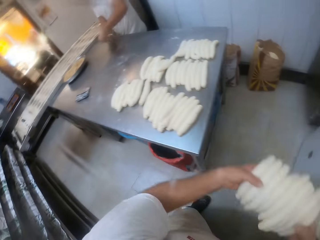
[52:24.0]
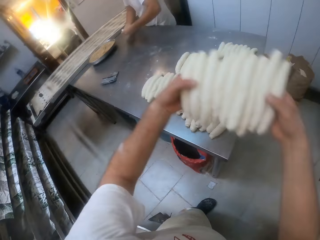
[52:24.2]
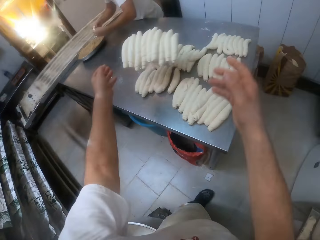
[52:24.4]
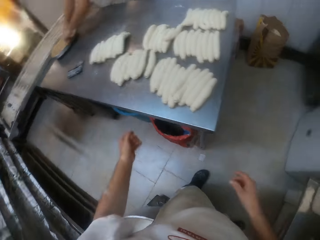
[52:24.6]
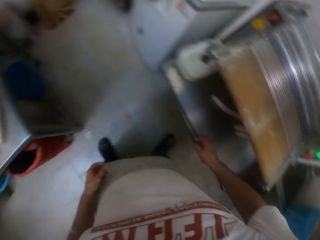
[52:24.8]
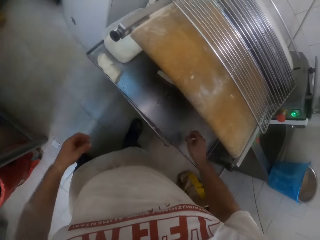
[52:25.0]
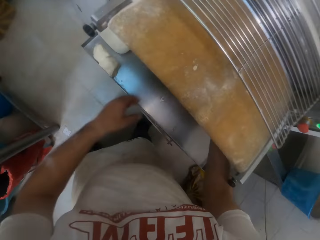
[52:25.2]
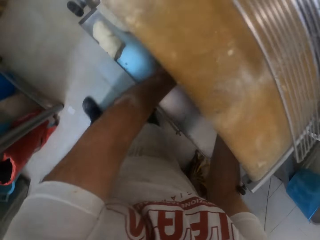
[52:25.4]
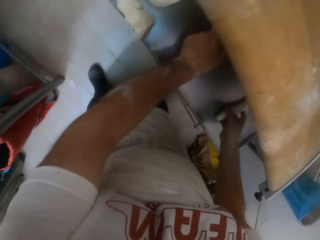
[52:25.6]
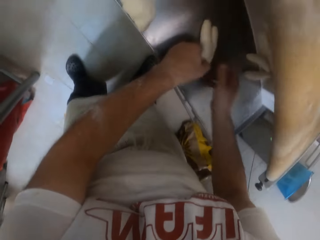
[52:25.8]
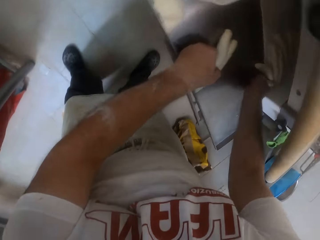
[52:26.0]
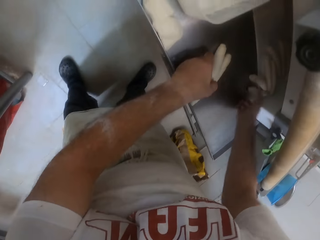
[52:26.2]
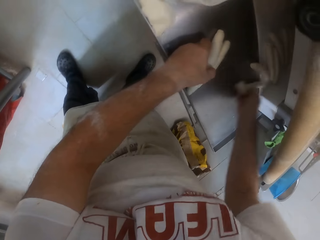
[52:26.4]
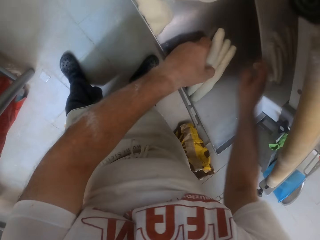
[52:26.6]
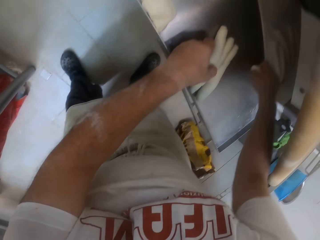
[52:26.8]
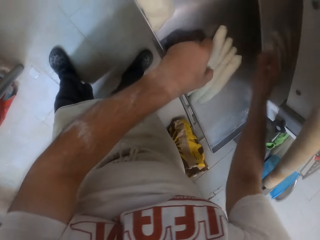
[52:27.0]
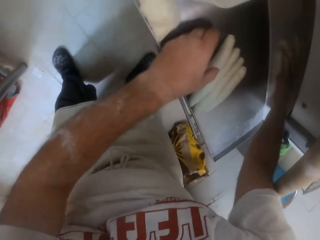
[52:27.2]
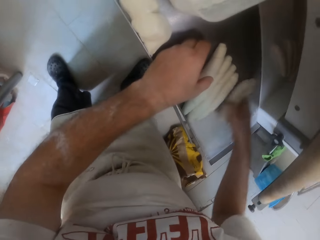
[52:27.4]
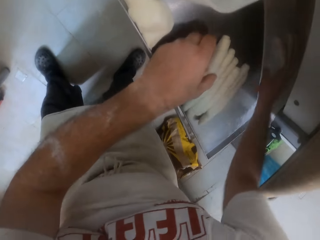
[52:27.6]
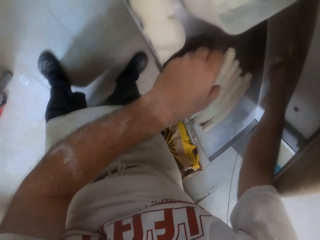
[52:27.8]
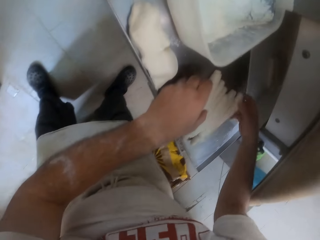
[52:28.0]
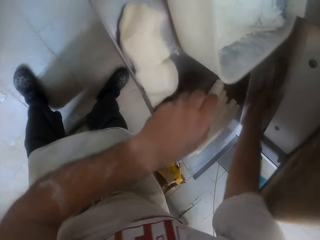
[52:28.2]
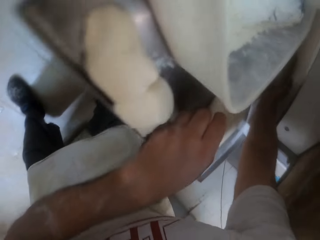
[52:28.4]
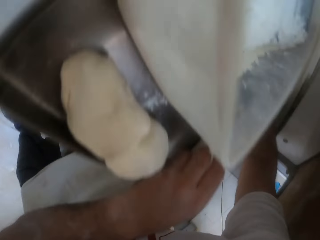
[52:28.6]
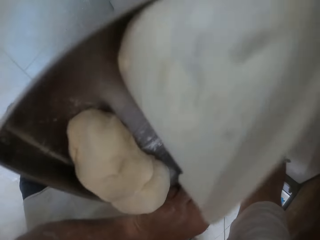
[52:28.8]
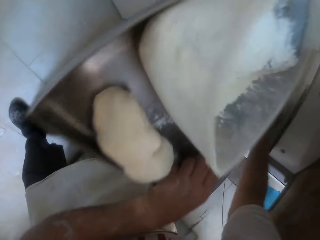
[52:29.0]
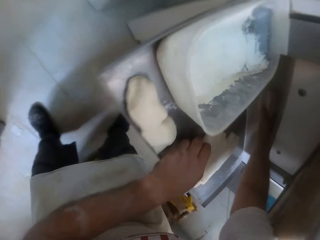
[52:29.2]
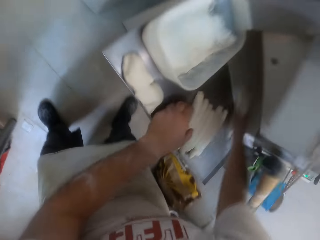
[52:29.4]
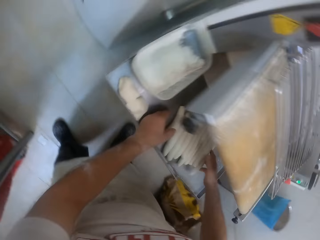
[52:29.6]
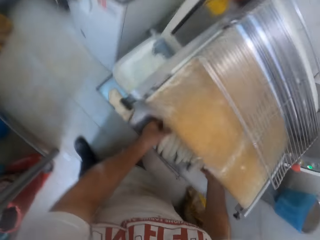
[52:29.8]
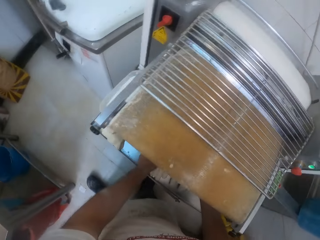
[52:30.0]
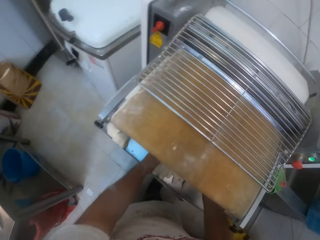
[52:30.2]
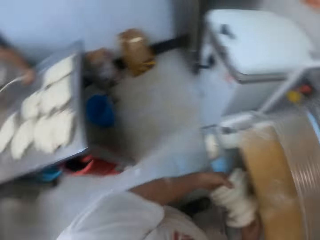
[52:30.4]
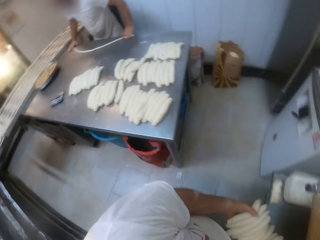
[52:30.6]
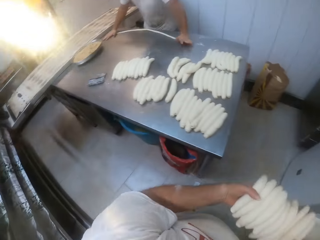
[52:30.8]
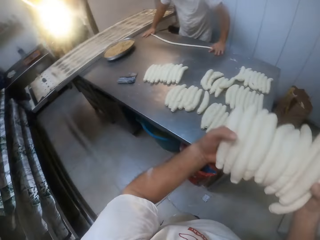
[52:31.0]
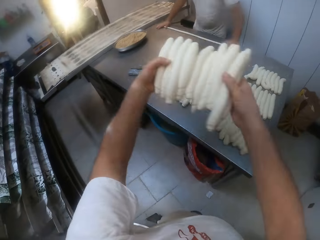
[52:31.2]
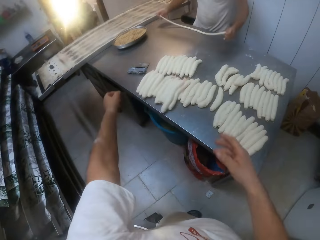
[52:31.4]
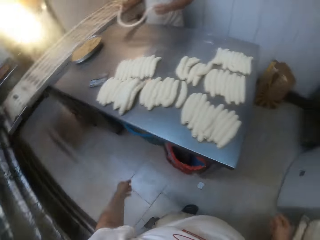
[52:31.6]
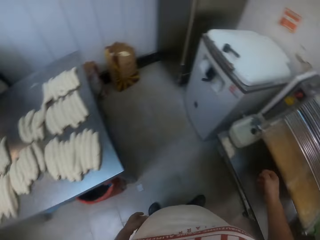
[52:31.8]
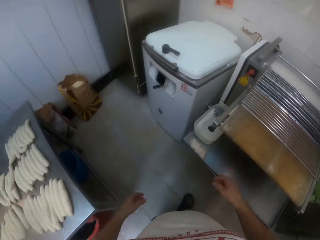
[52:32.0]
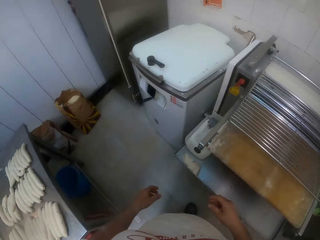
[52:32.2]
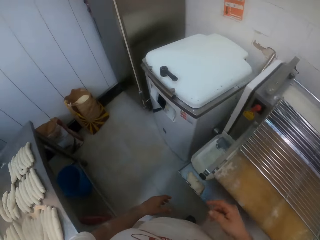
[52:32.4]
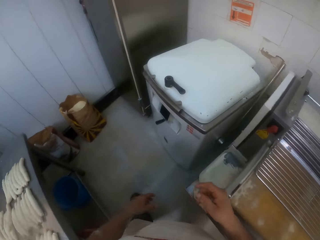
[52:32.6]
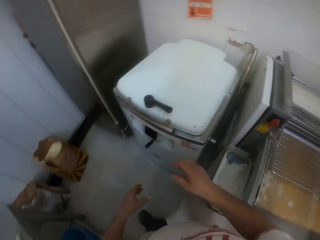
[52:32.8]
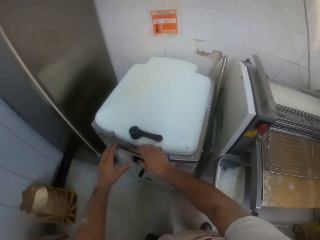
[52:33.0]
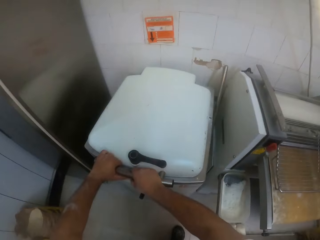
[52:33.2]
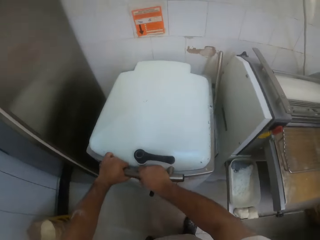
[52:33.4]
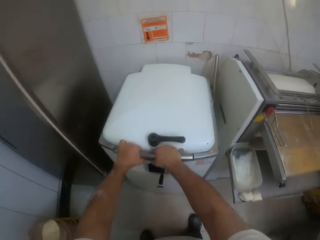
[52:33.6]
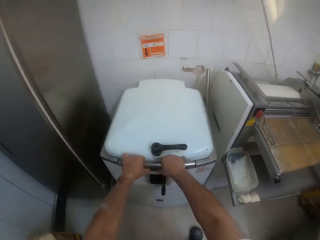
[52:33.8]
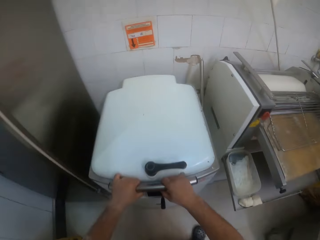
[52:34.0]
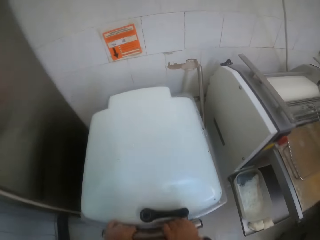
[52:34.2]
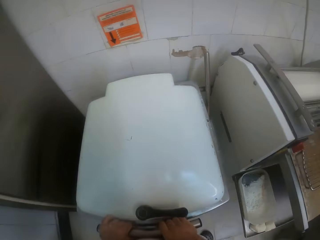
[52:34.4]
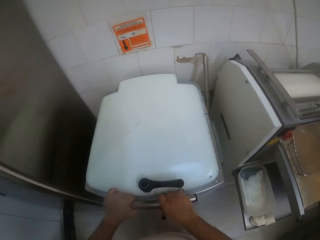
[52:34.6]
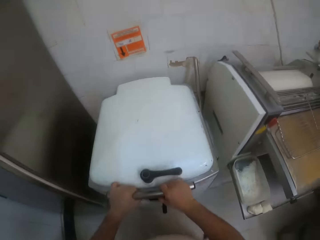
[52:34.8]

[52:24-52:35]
The camera wearer takes dough. He drops the doughs on the table with both hands. A man dips dough into the tray of yeast on the table with both hands. The camera wearer gathers the doughs on the tray in the dough roller with his right hand. He takes dough. He packs the doughs on the tray in the dough roller with both hands. He drops the doughs on the table with both hands. The man rolls a dough on the table with both hands. The camera wearer walks to the dough cutter. He holds the handle of the dough divider with both hands.

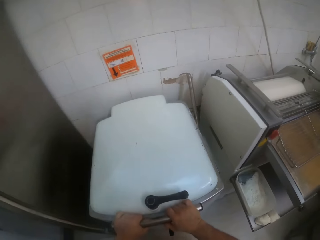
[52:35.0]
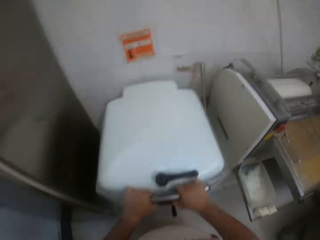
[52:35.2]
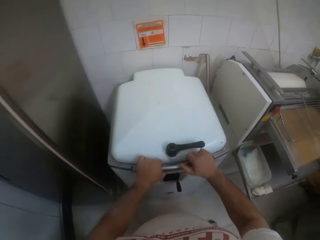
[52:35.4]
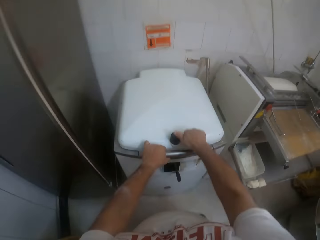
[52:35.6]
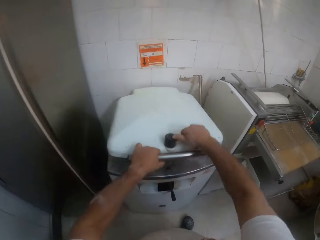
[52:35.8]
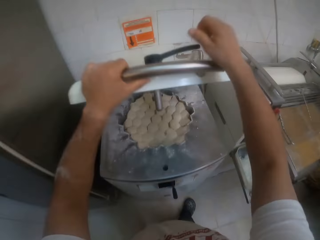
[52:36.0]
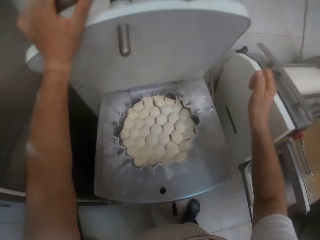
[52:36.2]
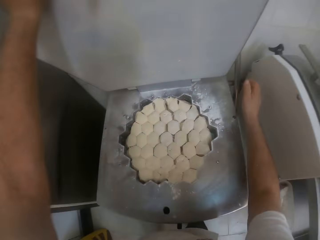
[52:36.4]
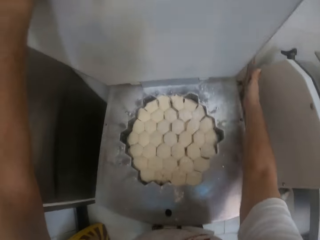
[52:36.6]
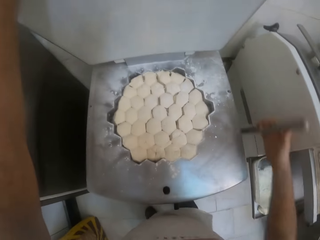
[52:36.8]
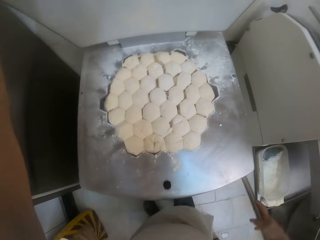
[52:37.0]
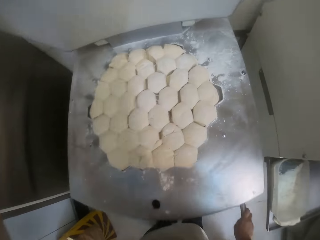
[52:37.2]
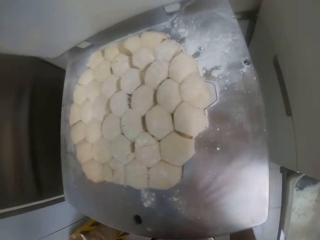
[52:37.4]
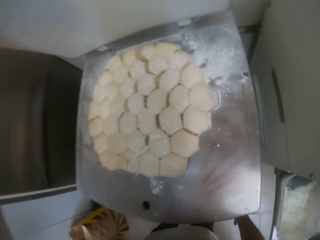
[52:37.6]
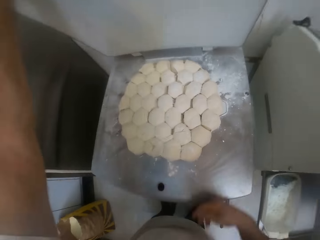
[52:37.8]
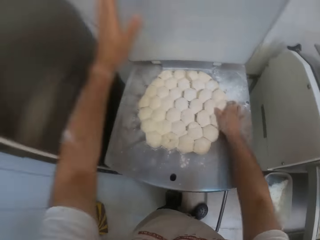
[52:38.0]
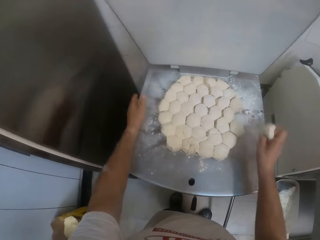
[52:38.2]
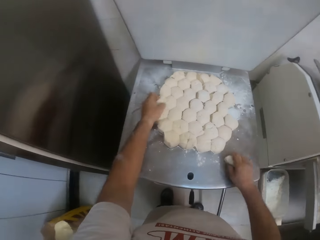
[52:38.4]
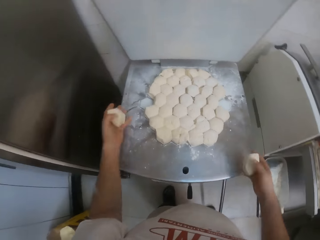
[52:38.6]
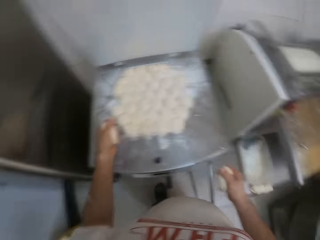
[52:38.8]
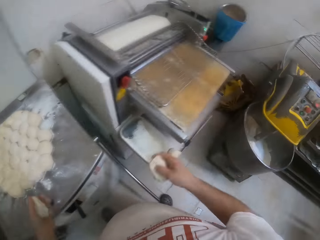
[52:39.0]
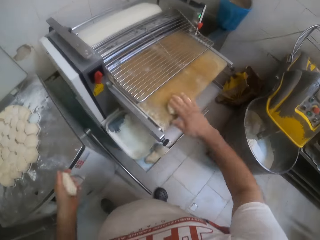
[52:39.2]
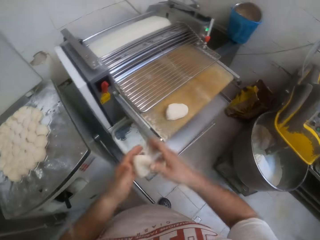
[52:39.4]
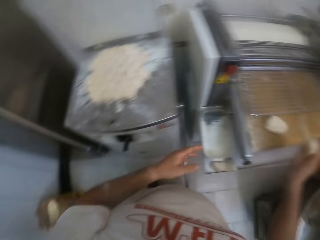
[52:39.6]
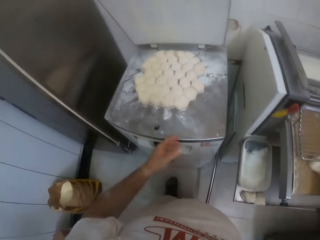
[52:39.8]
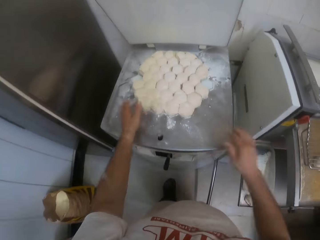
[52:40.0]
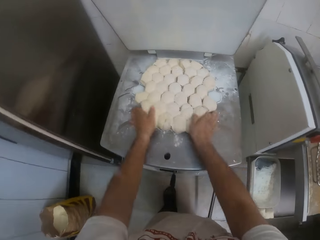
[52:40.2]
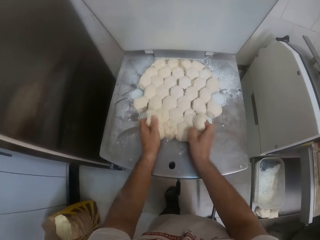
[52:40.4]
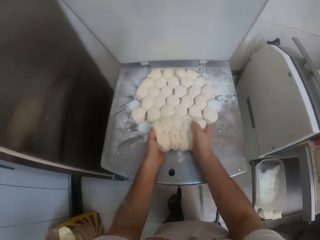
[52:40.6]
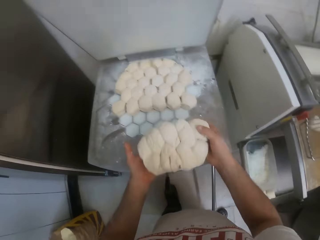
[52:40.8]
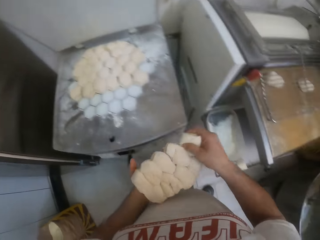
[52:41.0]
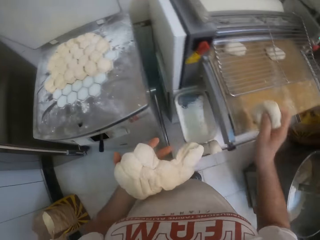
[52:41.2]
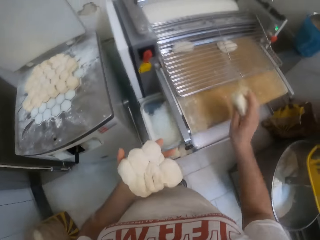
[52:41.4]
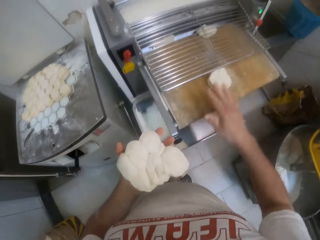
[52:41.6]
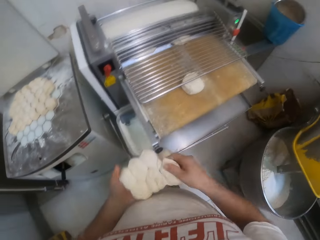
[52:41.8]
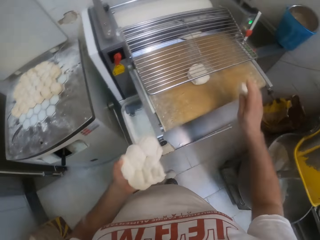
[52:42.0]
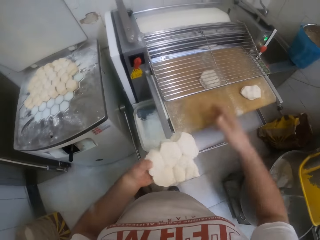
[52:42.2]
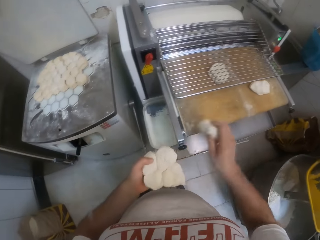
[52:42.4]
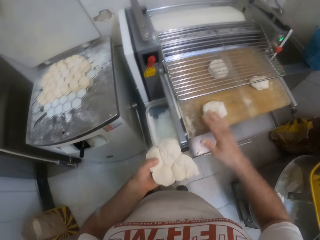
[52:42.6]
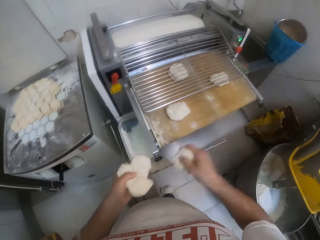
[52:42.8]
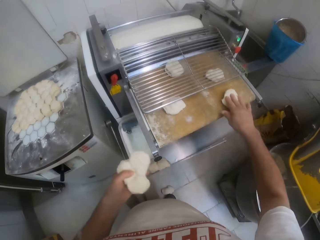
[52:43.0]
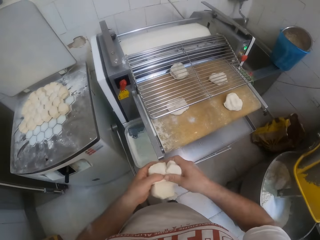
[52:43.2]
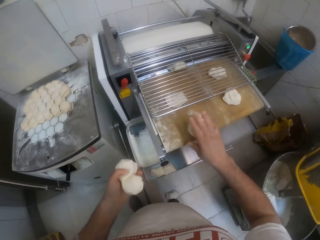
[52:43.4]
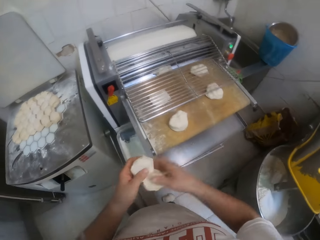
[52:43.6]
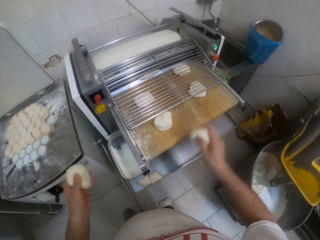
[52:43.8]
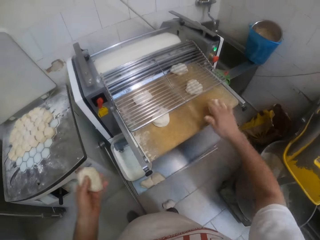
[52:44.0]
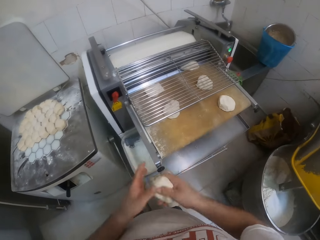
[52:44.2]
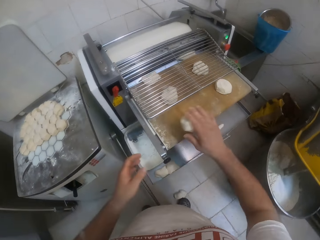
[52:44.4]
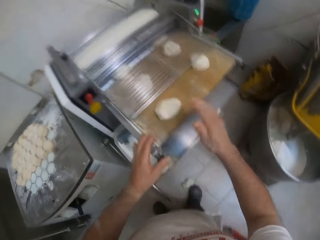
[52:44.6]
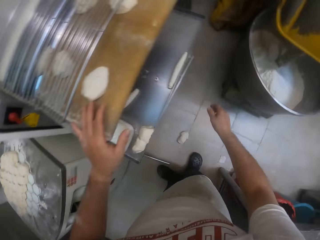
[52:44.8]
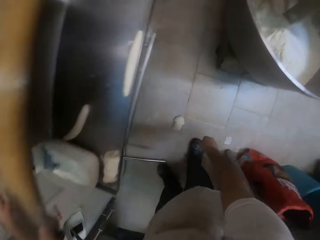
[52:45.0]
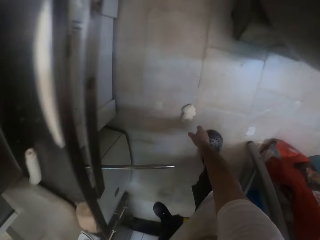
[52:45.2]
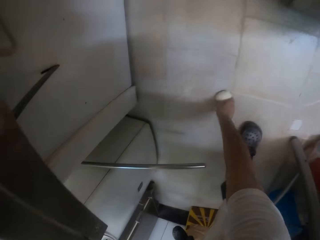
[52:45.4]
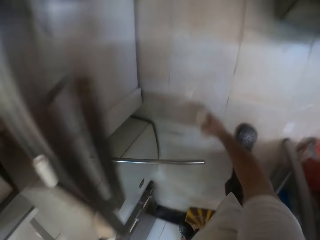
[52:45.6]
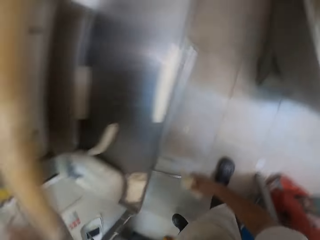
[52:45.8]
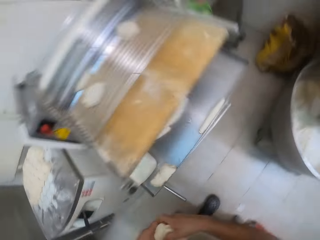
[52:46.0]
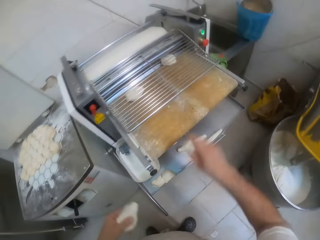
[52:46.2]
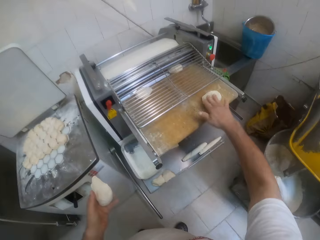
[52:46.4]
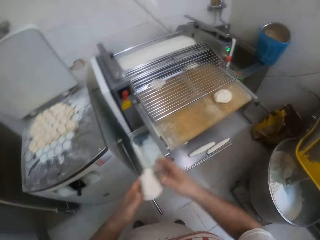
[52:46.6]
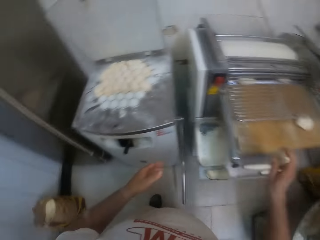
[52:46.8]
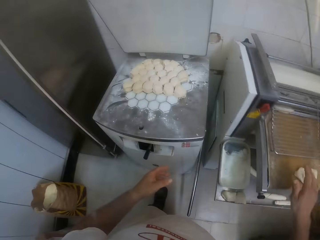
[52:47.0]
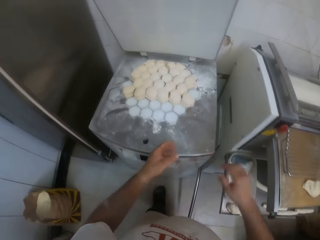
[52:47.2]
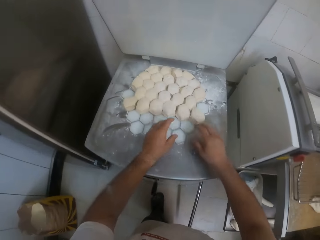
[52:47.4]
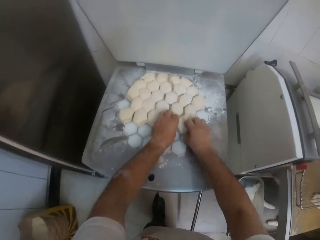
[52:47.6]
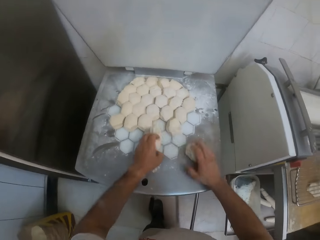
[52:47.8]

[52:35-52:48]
The camera wearer opens the dough divider lock with his right hand. He pulls the lever by the dough divider down with his right hand. He moves the divided dough from the dough divider to the dough roller with his hands. He takes dough, places dough on the dough sheeter, takes dough and places dough on the dough sheeter. He picks up some doughs on the floor with his right hand. He drops the doughs in the dough roller with both hands. He moves the divided dough from the dough divider to the dough roller with his hands.
